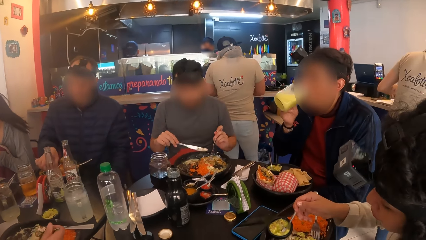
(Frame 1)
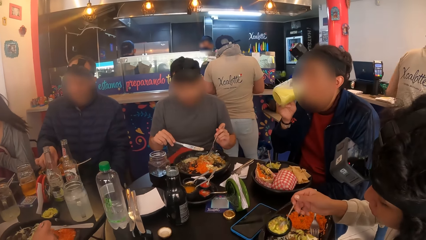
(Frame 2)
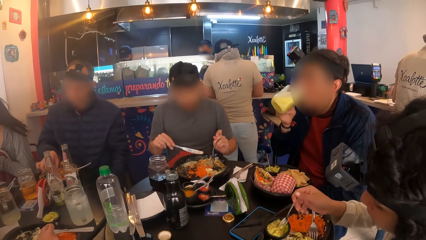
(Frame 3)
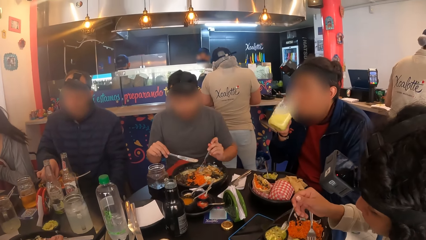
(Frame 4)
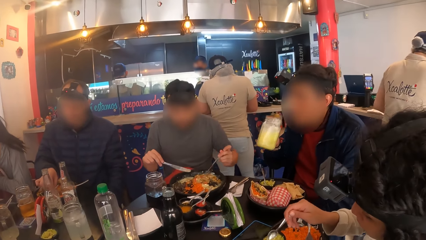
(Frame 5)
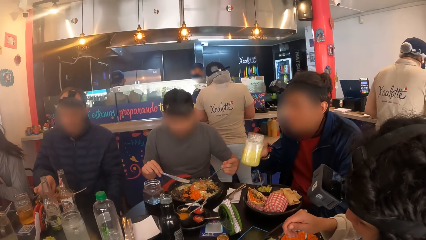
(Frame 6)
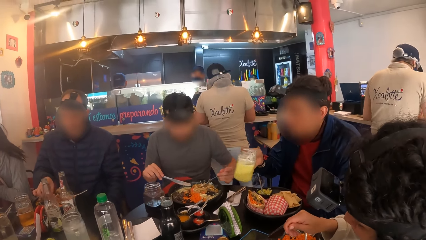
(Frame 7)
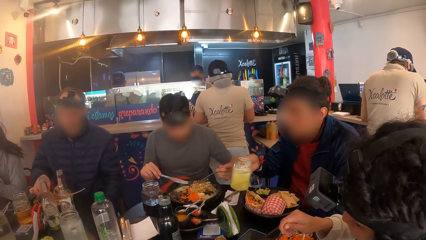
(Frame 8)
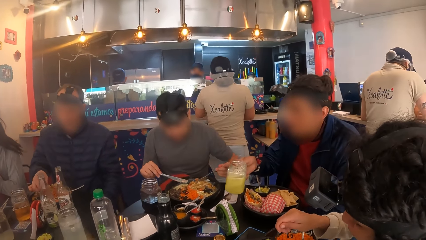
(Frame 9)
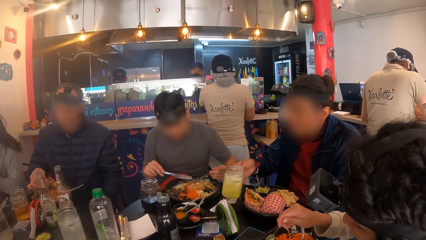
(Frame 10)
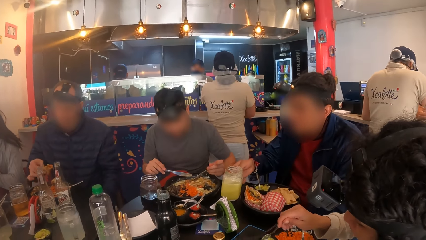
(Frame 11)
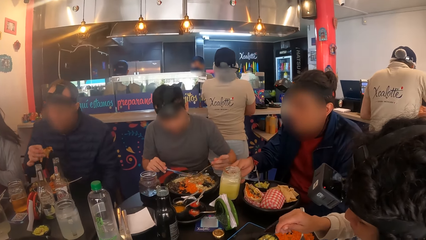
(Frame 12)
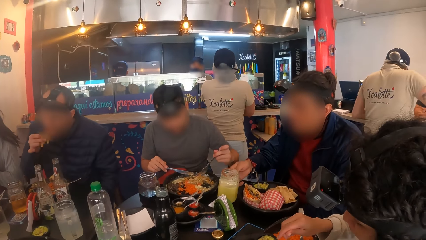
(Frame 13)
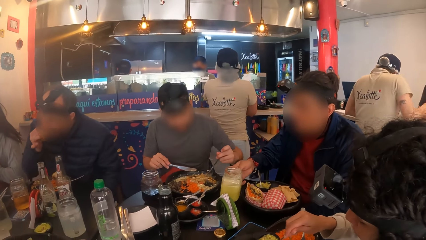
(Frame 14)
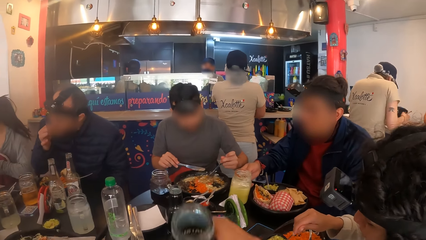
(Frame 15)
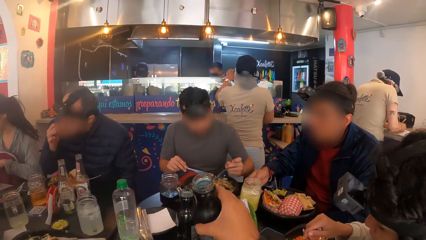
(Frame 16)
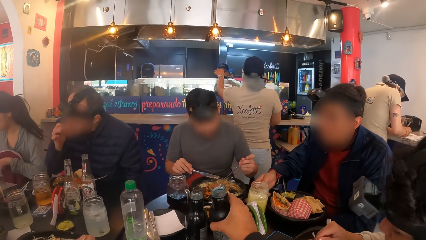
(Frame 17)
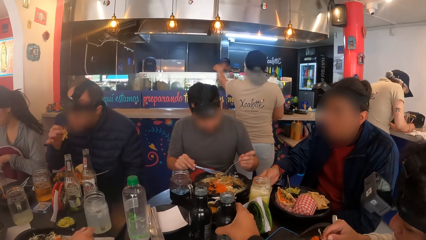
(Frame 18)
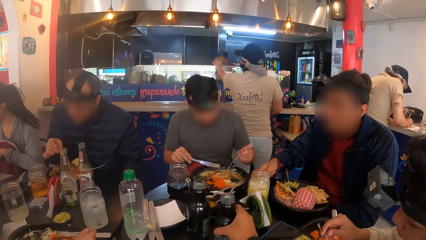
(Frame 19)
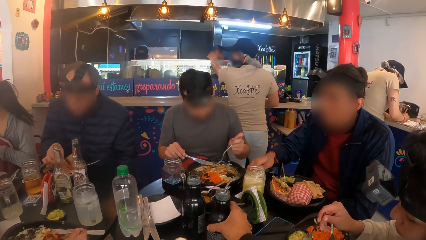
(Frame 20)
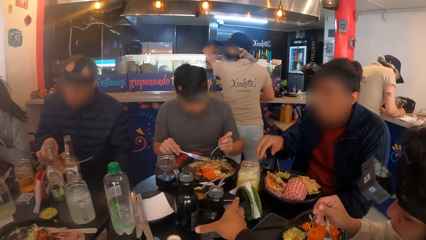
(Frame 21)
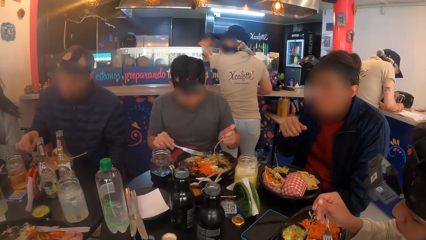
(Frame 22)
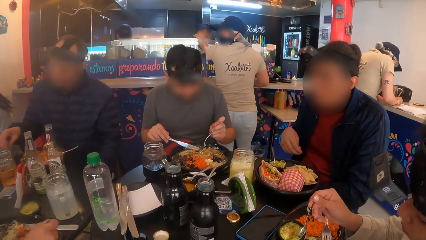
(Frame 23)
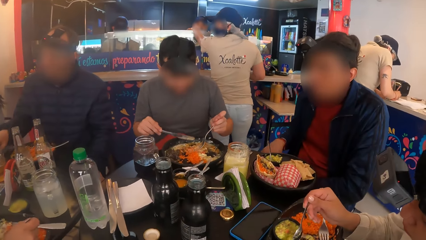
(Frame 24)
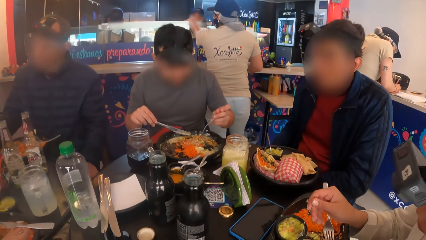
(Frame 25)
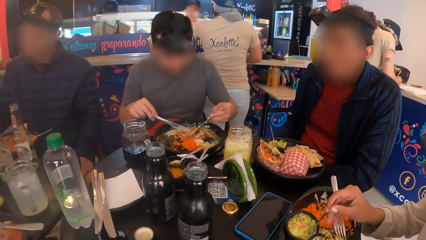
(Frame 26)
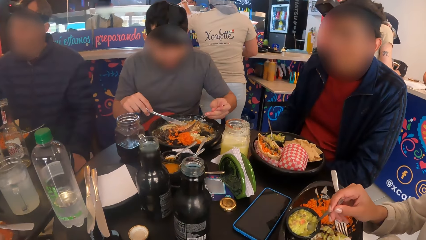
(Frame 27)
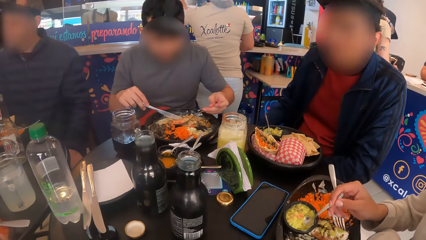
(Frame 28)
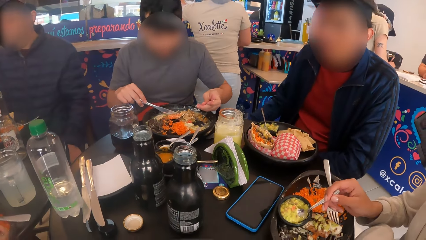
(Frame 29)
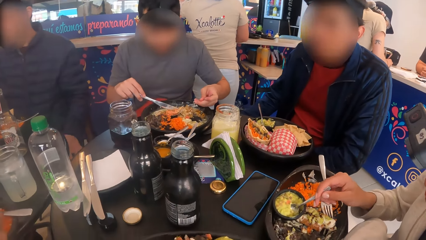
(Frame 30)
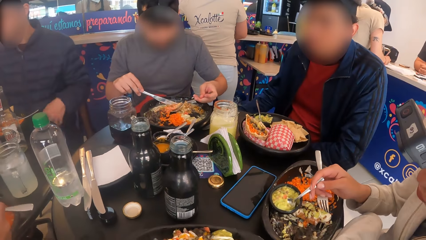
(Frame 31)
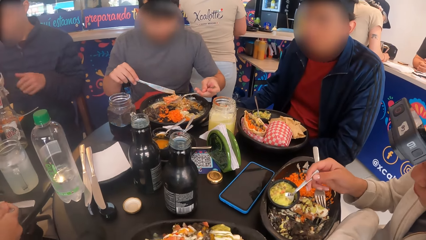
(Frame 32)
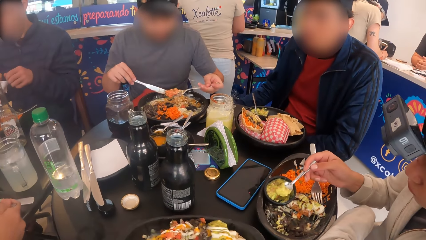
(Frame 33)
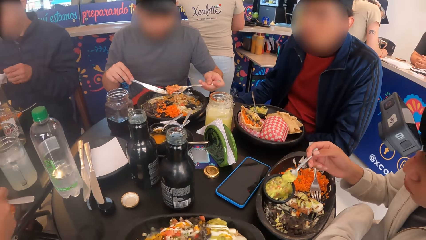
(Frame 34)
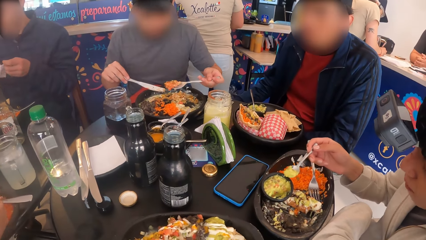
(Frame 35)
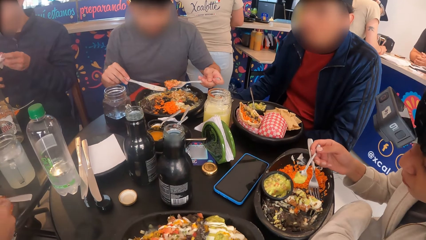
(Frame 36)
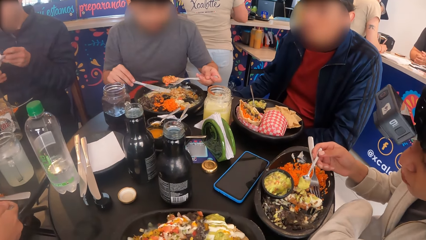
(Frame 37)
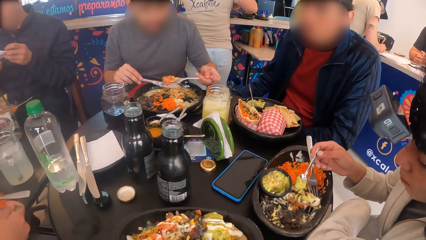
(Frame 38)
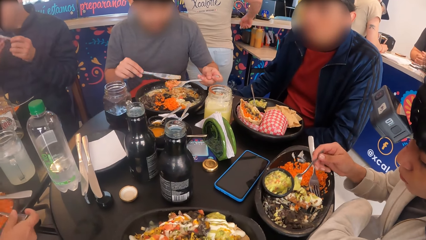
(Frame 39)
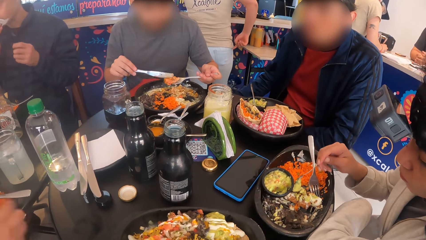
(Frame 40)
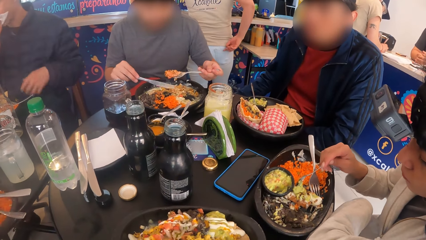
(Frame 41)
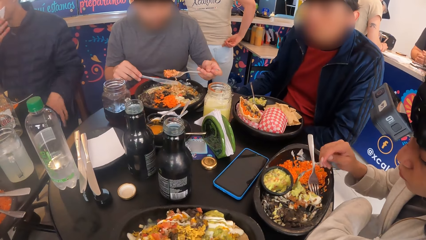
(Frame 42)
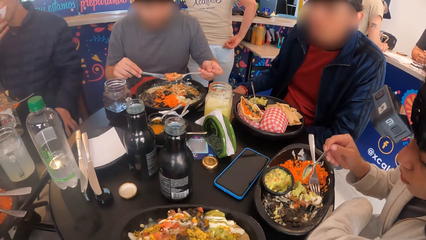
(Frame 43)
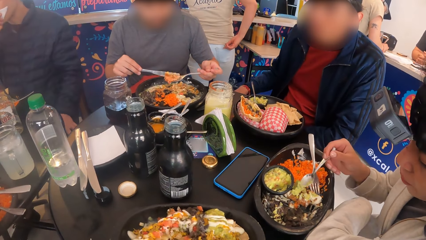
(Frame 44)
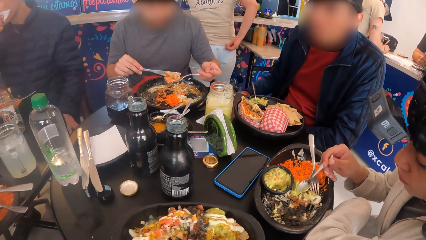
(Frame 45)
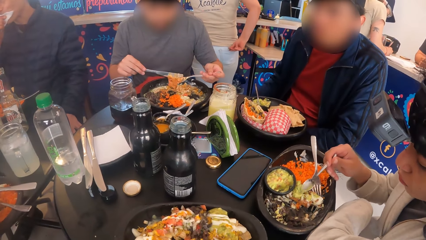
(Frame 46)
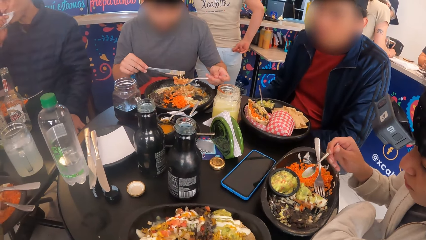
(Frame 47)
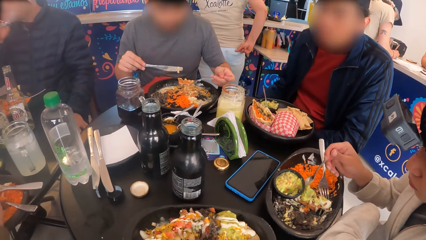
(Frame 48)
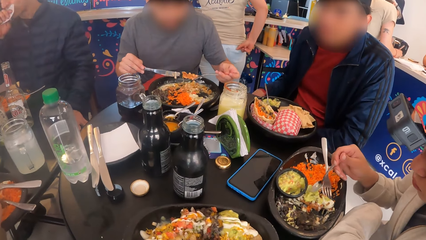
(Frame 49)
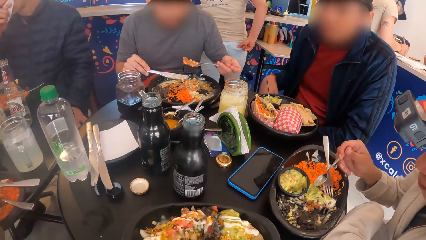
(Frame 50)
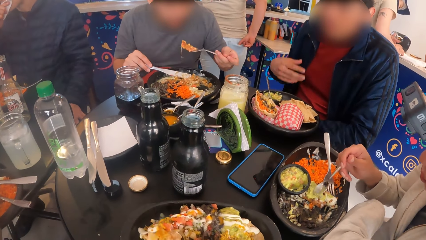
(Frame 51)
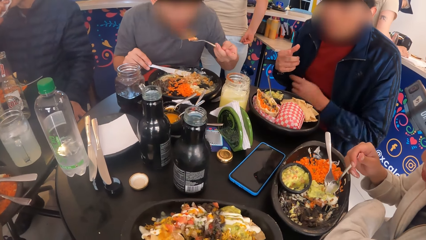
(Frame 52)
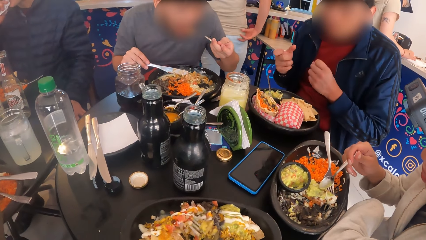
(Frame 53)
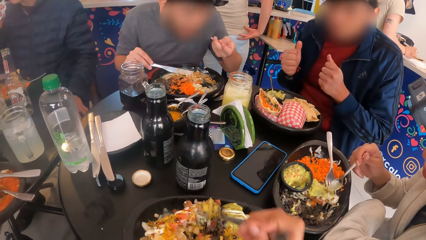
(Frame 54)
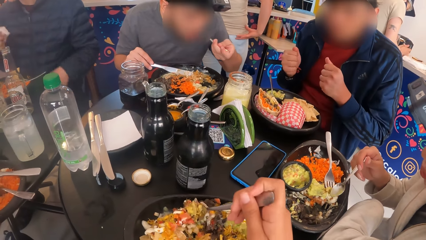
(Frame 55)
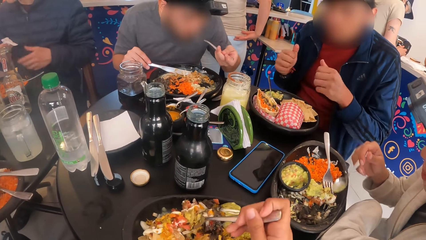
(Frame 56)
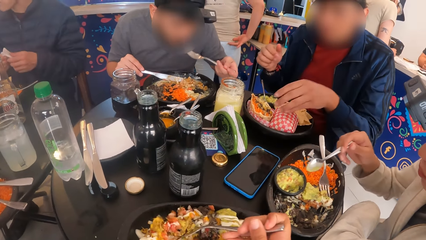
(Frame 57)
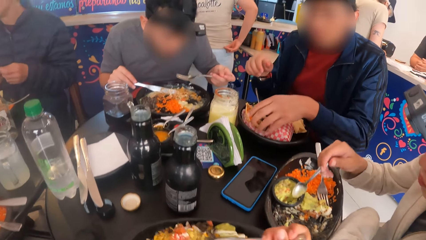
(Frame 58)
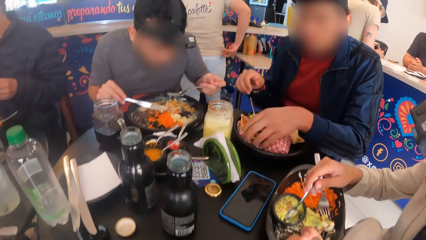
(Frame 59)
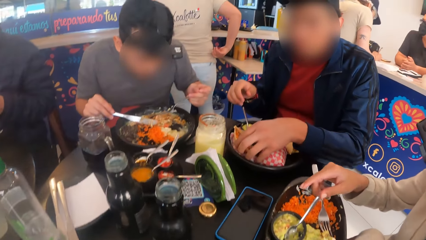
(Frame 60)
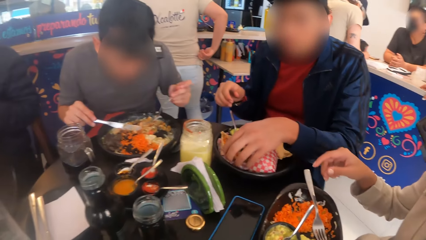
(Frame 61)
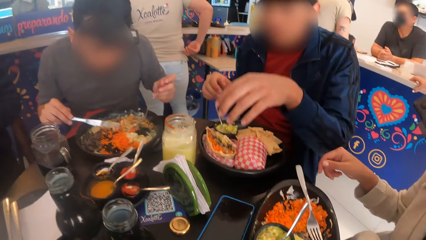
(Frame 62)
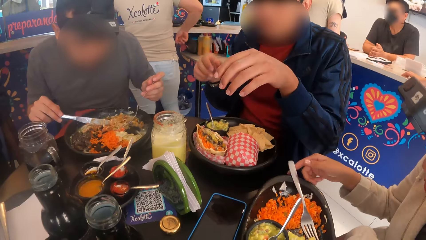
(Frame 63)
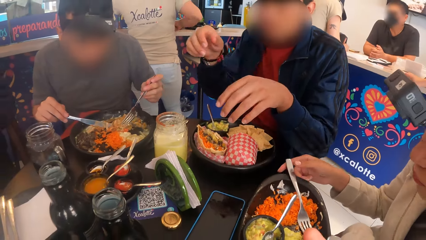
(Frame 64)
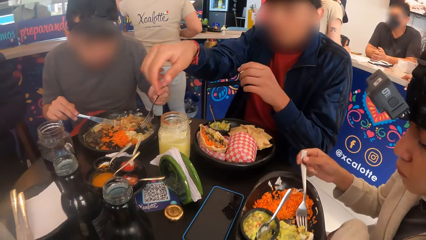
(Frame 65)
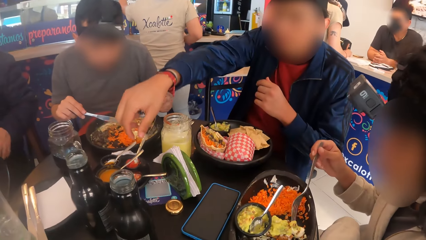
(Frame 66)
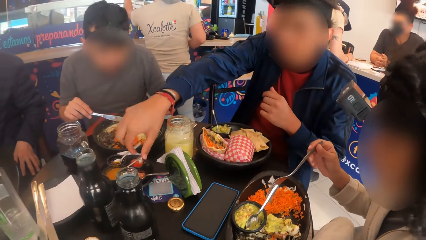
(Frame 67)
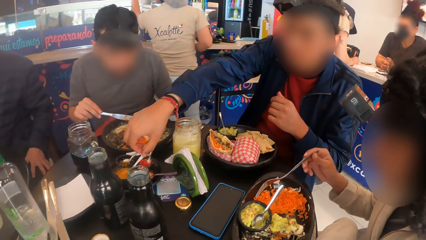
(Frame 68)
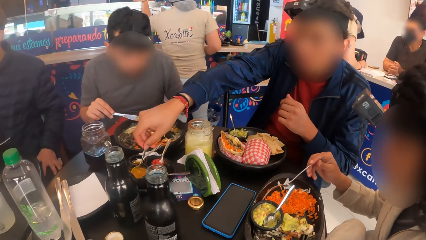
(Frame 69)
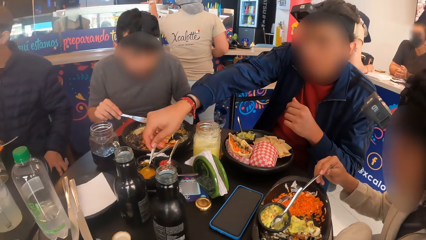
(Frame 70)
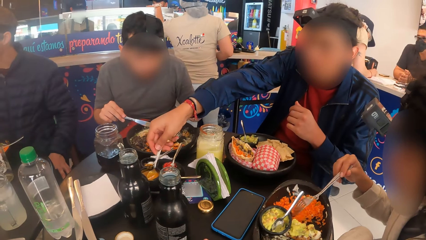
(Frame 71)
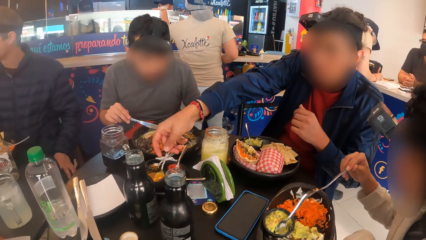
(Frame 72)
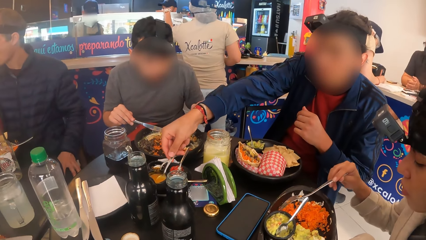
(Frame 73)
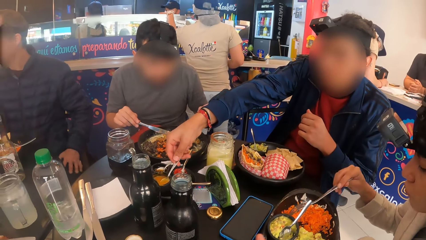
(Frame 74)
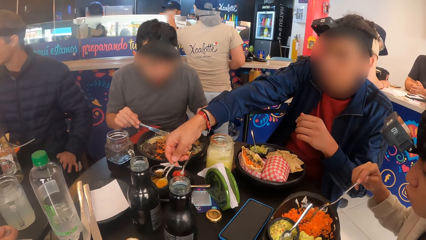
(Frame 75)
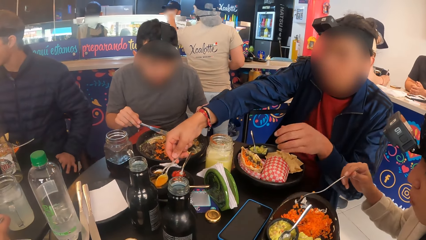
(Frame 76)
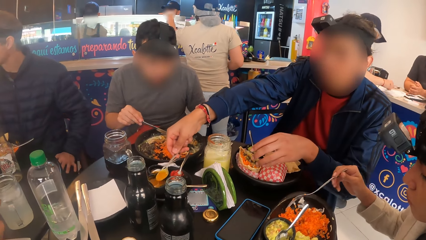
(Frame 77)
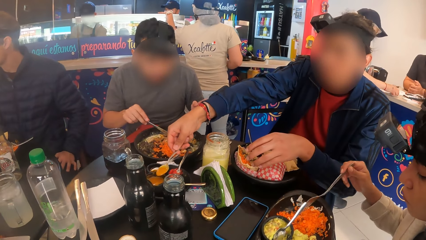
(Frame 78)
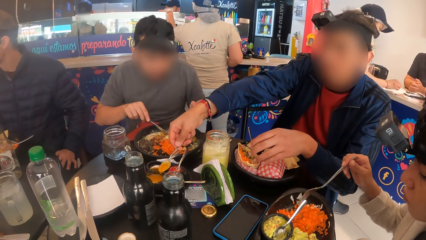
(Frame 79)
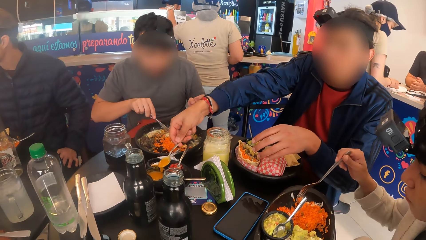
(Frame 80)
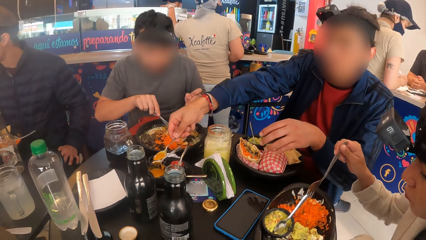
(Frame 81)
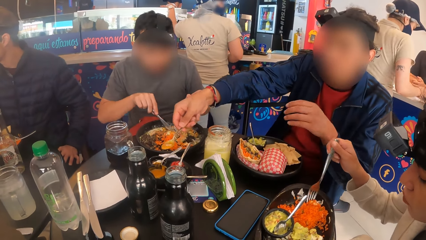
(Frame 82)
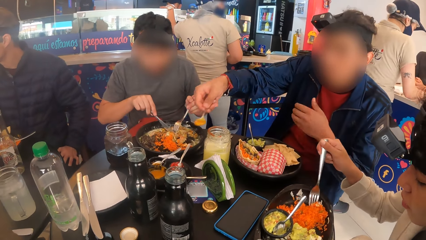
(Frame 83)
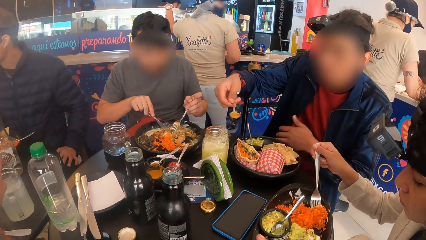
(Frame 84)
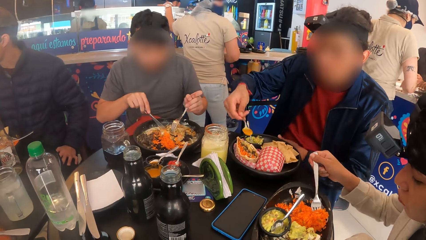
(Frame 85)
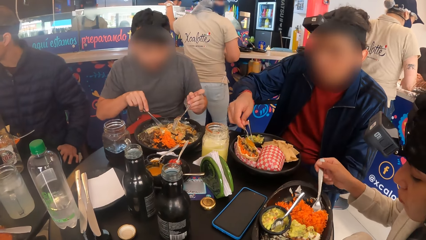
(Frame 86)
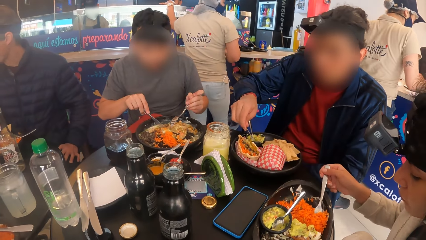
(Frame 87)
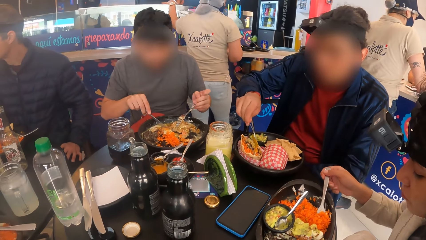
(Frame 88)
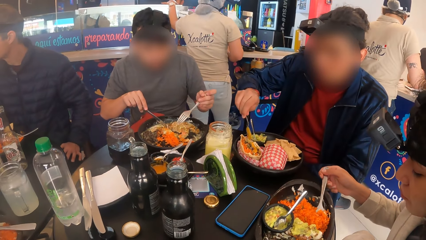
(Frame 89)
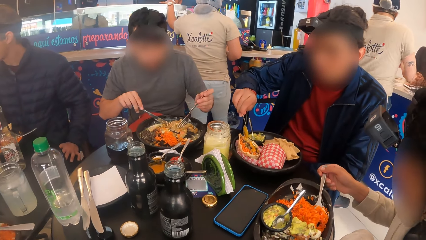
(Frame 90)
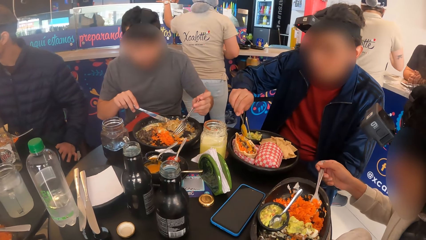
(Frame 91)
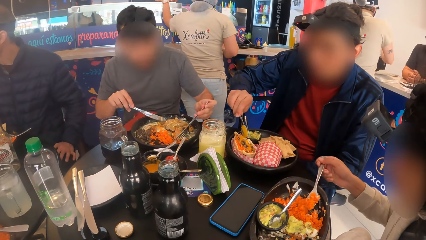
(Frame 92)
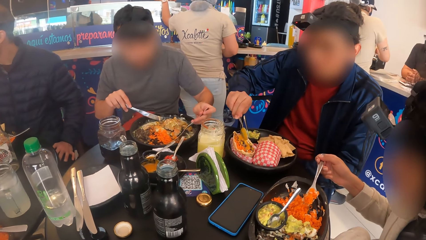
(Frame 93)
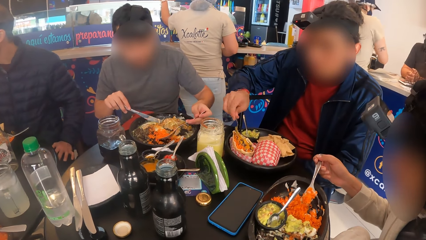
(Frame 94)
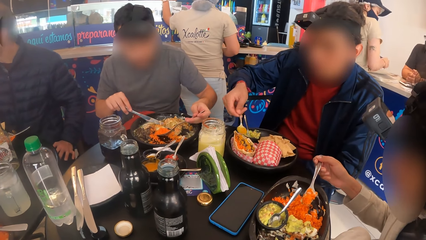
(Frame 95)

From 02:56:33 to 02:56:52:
A man drinks from the cup and drops the cup of drink on the table with his right hand. The camera wearer drops the bottled drink on the table with his right hand. He takes vegetables with a fork in his right hand. Another man cleans his mouth with a tissue paper in his right hand. The first man scoops some sauce from a dish with a spoon in his right hand. The camera wearer converses with a group of people on the eating table. The first man pours the sauce on the taco with the spoon.
